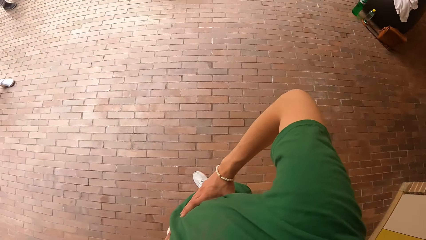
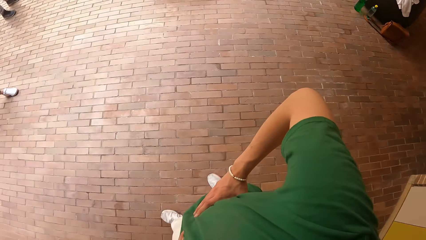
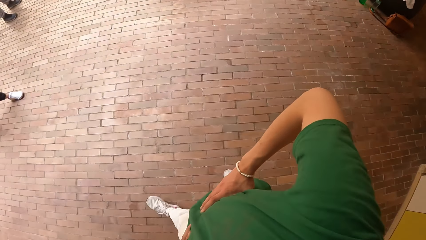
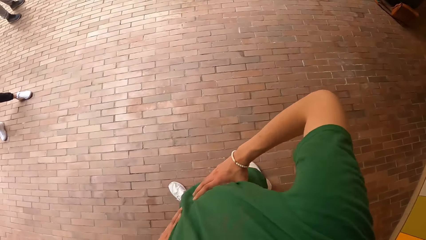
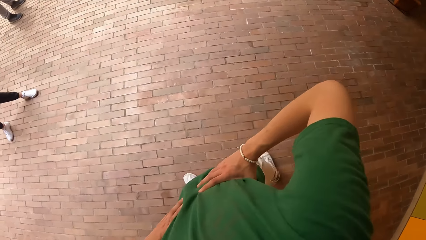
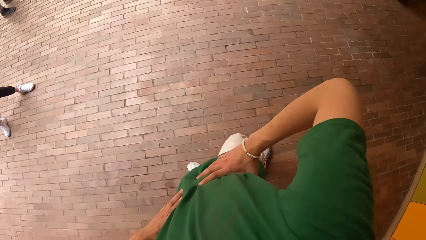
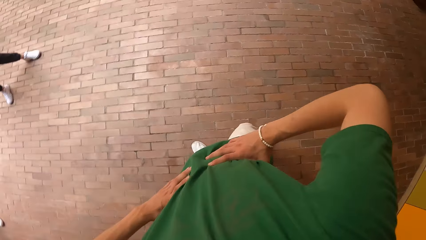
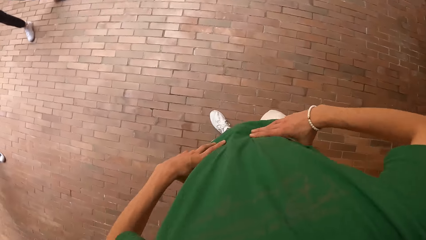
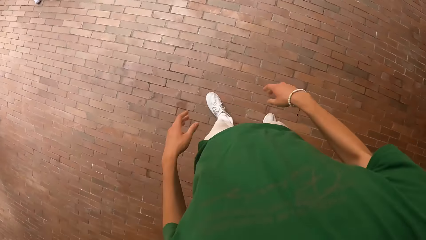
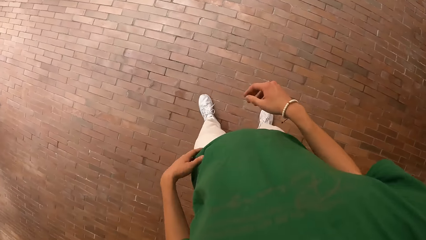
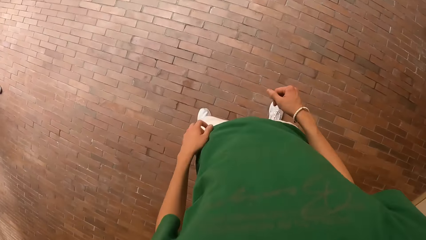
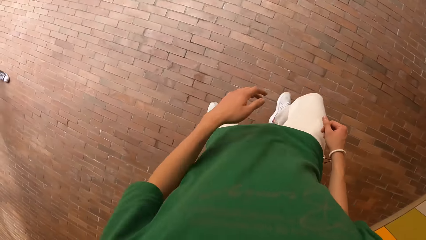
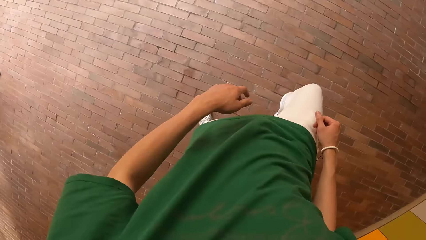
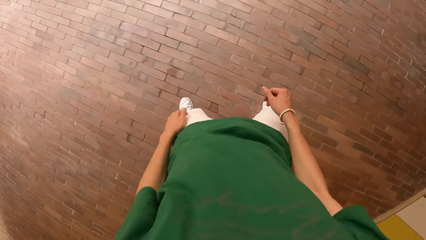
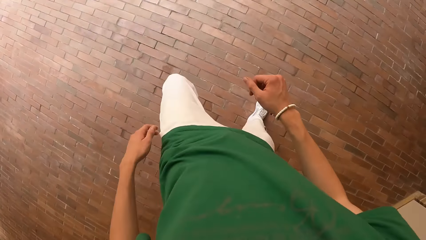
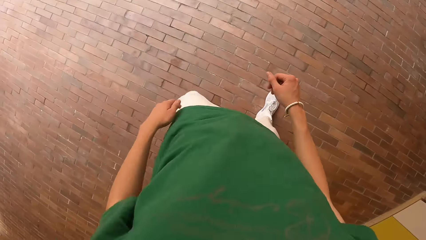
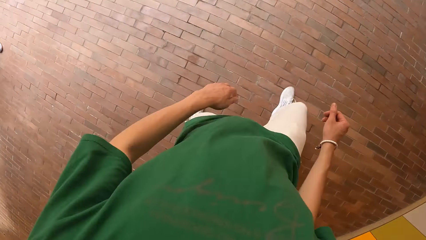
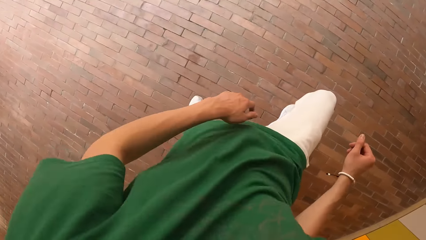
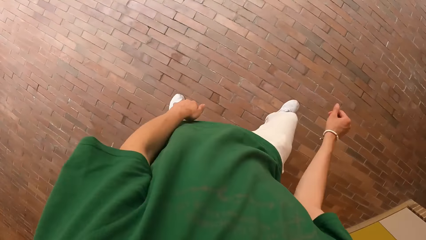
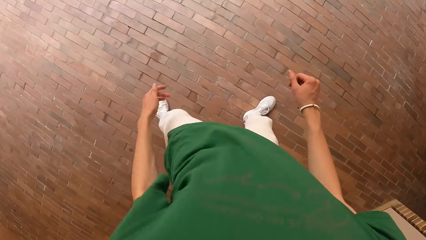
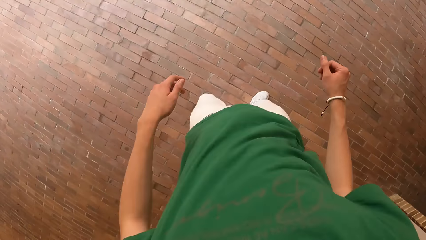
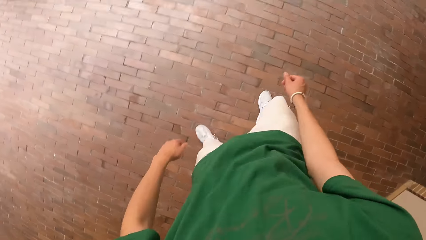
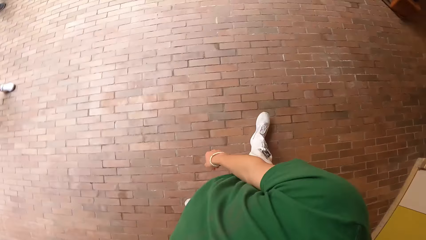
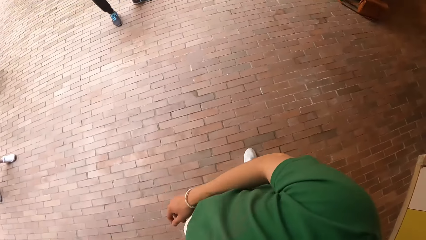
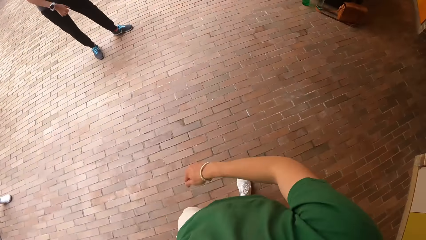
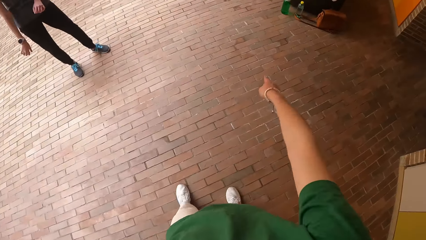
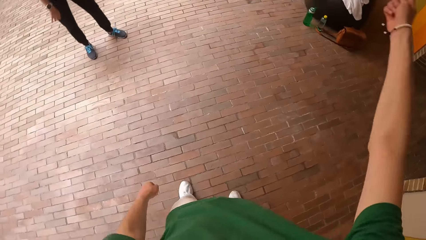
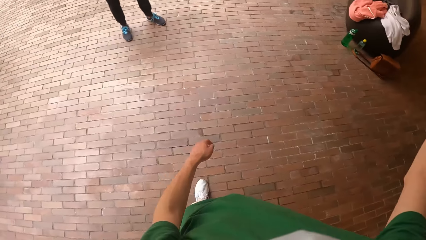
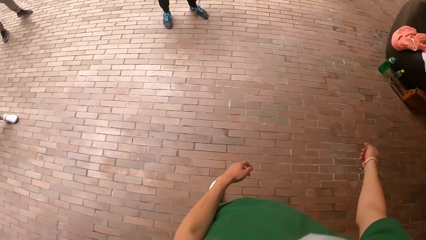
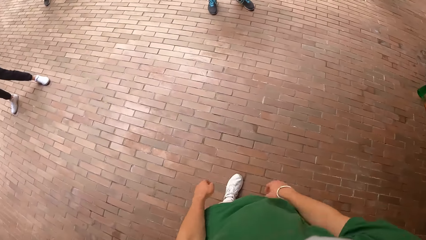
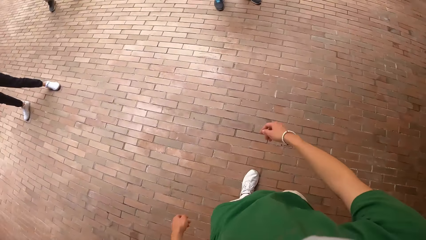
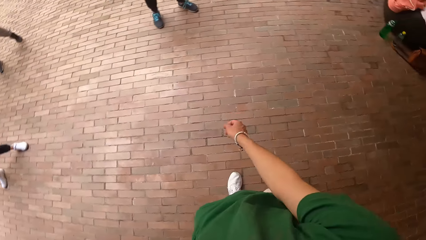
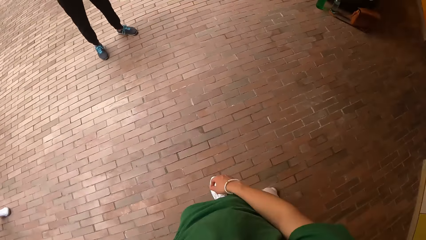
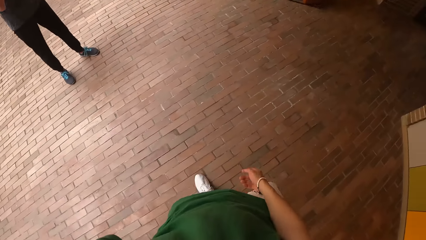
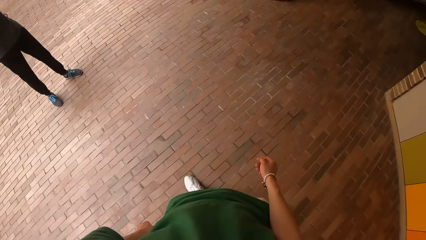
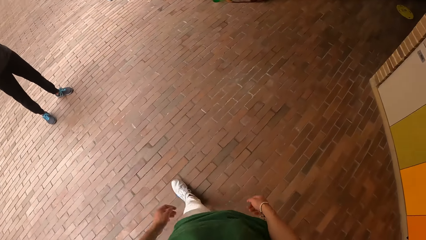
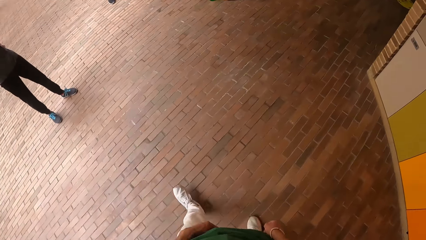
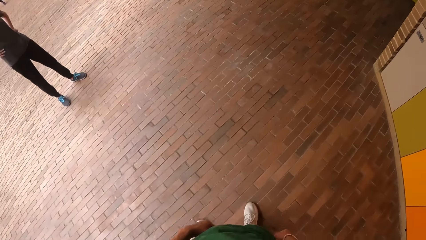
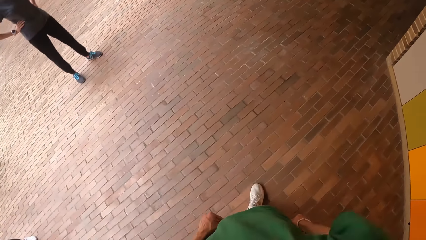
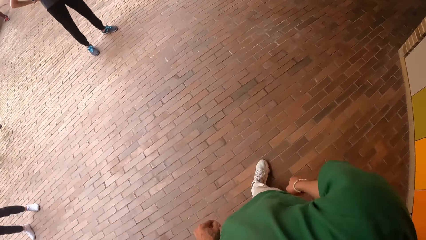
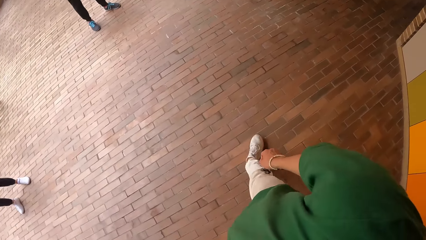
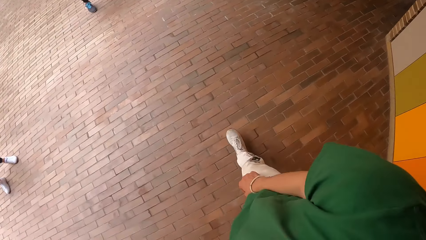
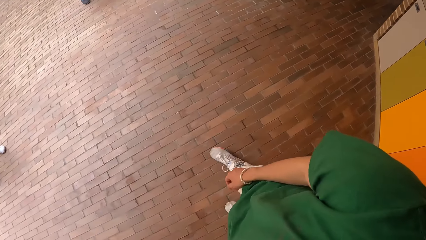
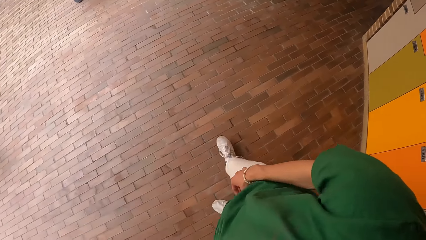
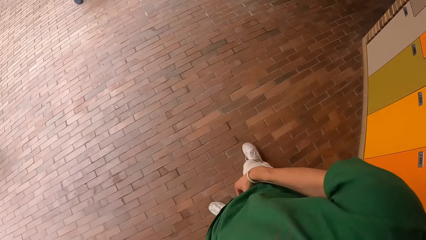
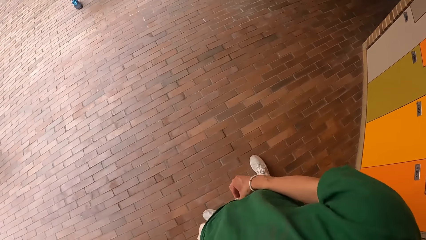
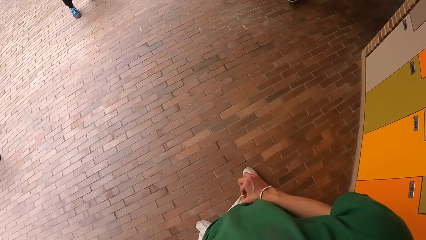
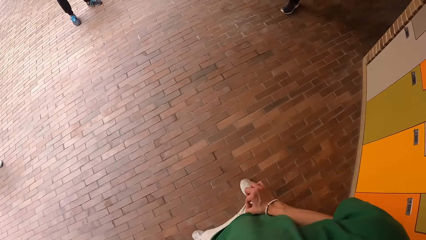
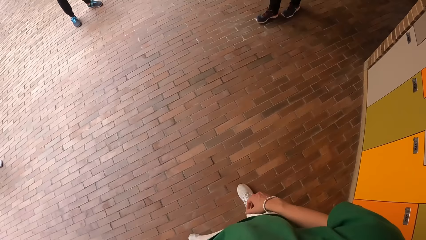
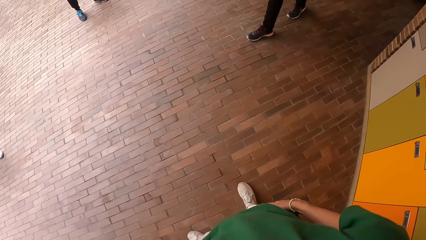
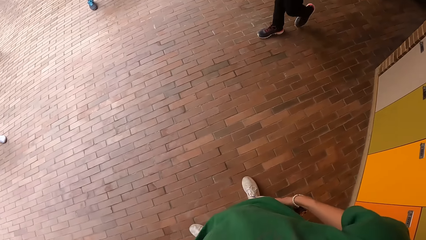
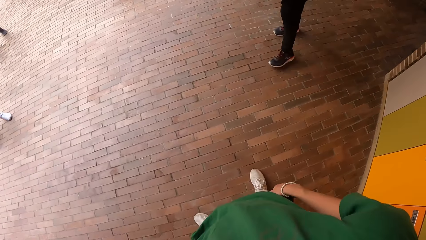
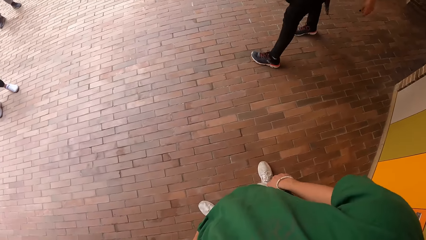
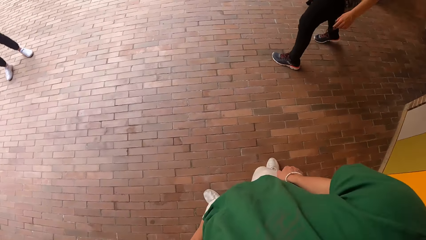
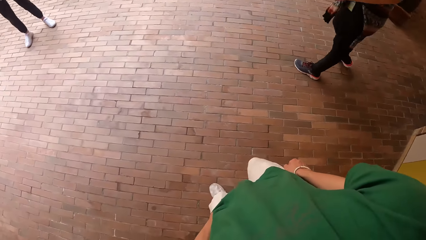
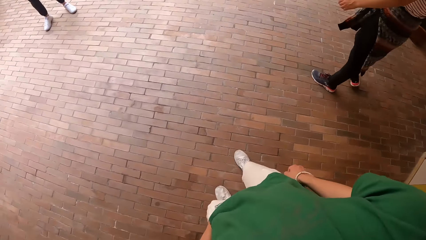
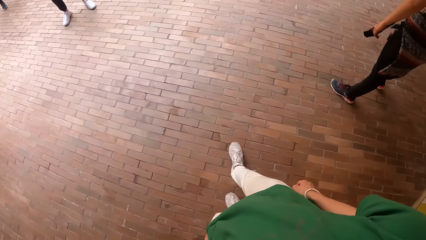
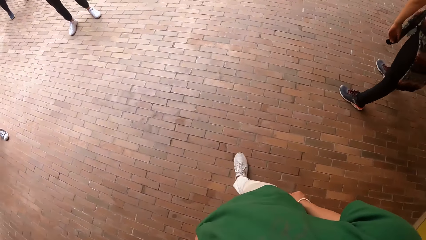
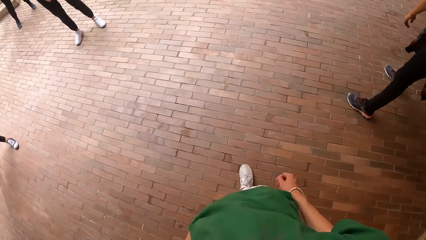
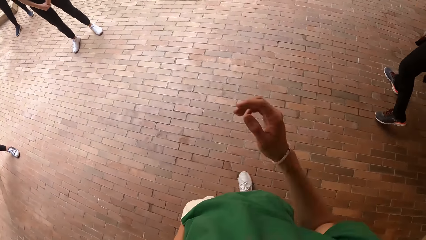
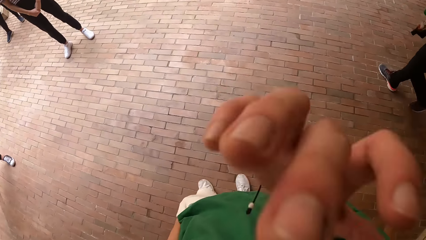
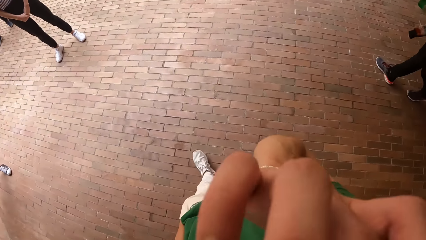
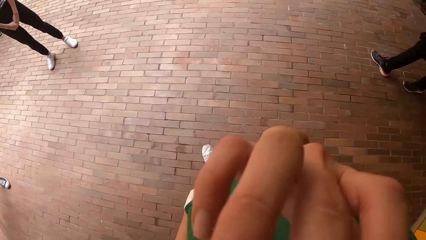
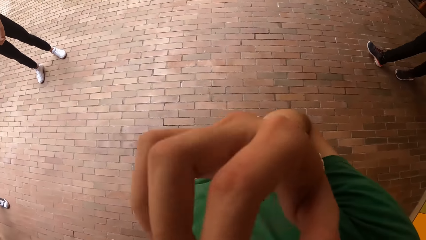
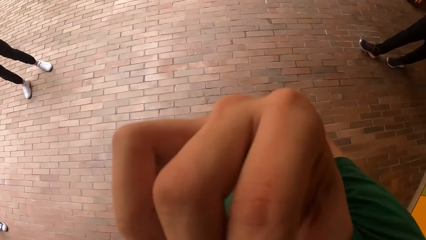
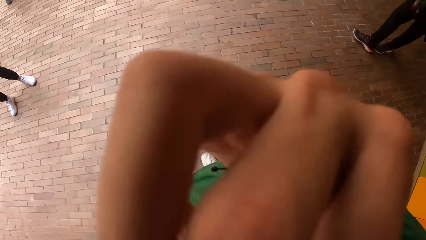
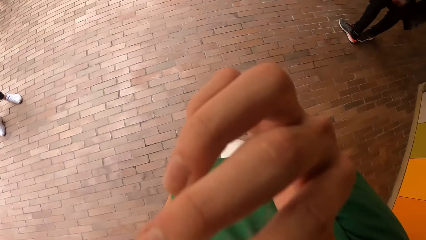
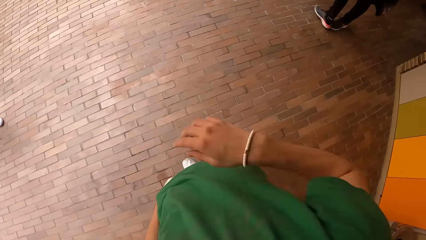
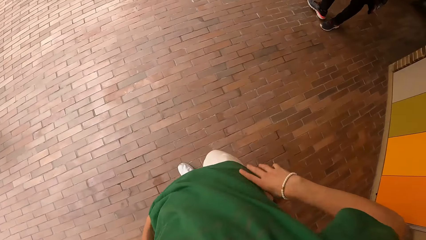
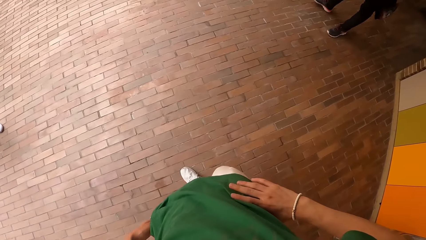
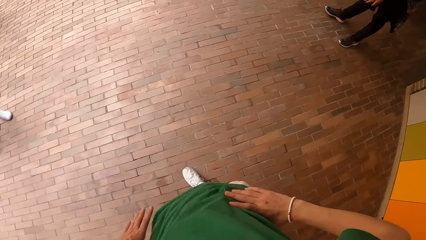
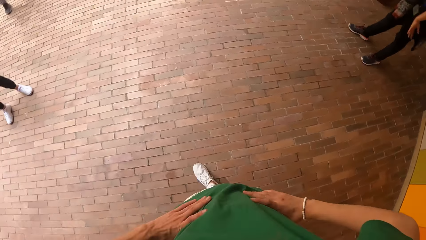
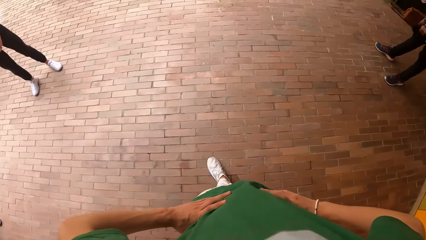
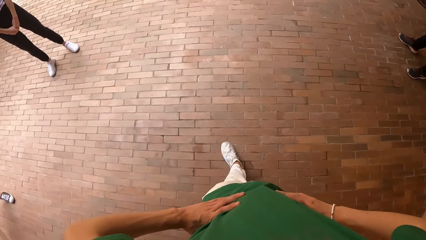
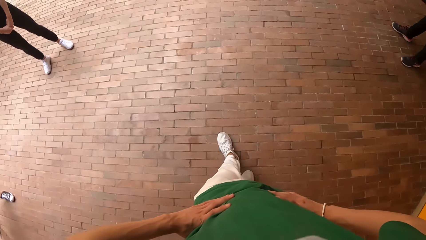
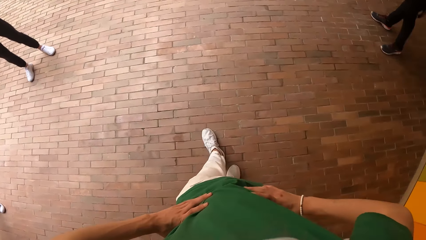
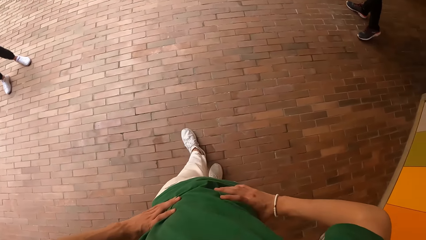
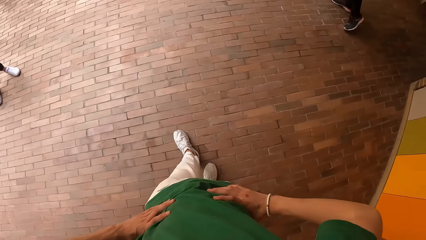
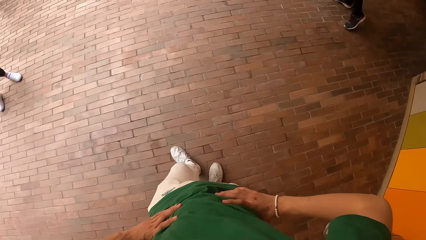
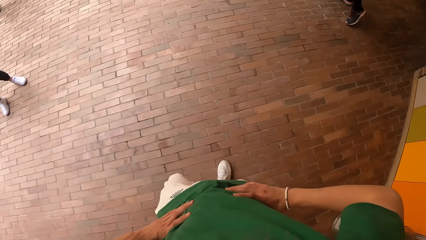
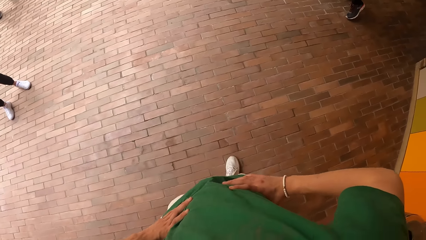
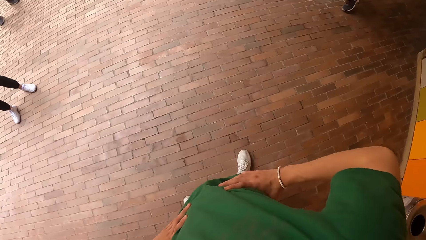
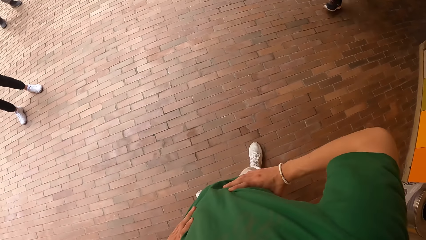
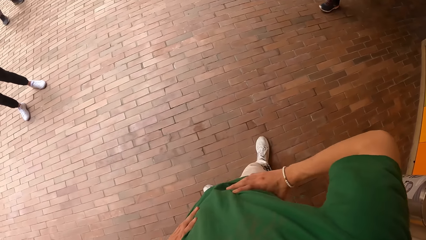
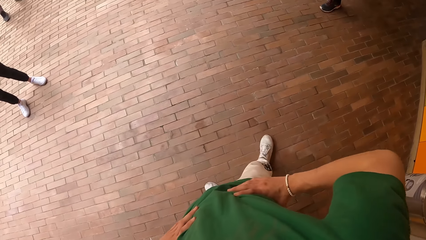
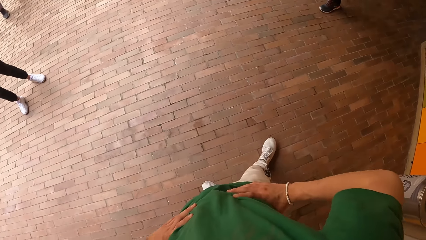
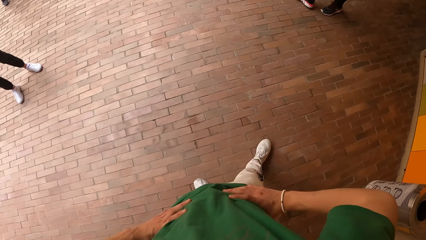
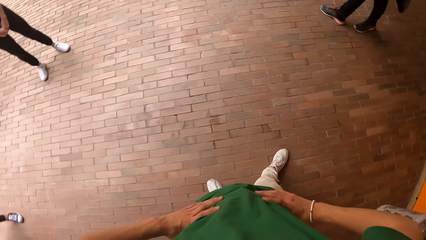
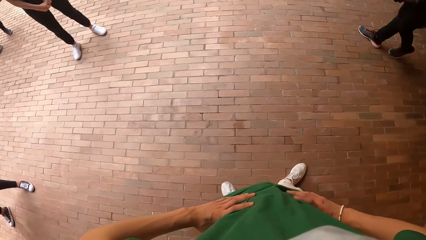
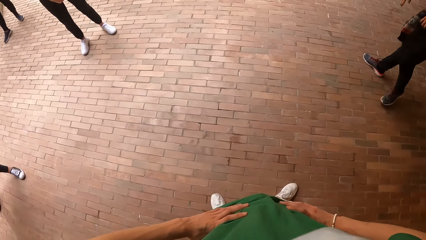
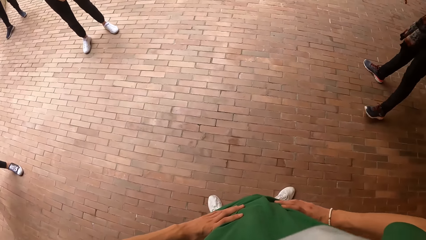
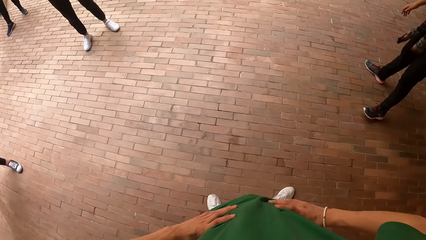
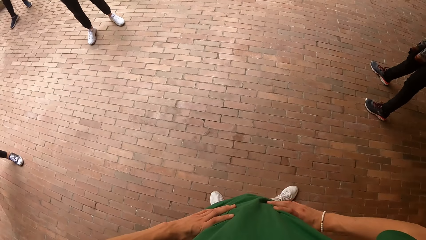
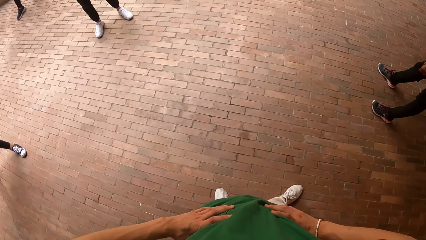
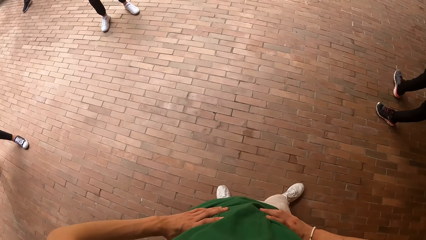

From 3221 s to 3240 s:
The camera wearer walks around. They dance, walk around, and wipe their face.
